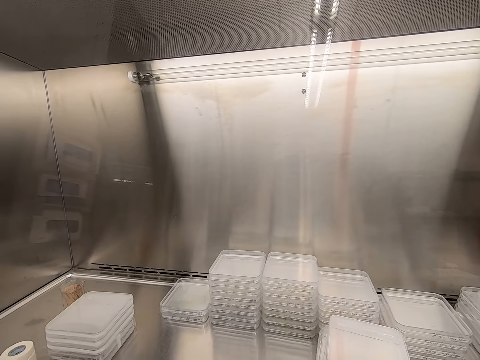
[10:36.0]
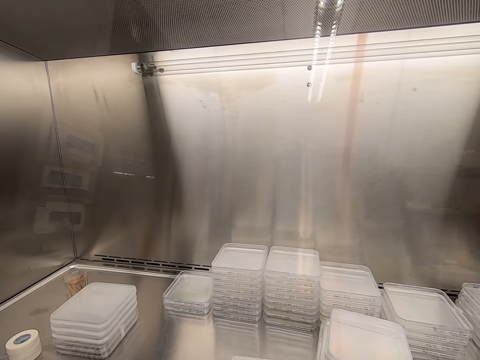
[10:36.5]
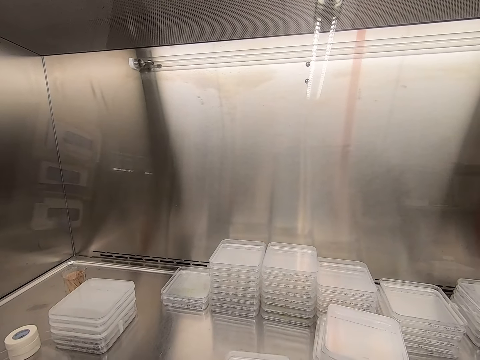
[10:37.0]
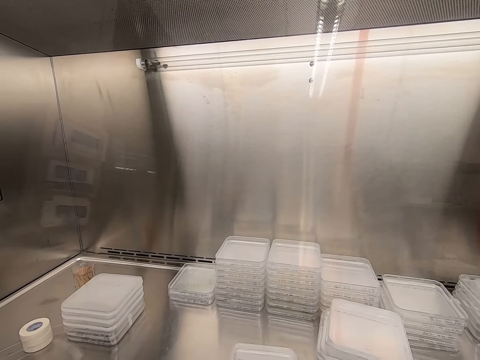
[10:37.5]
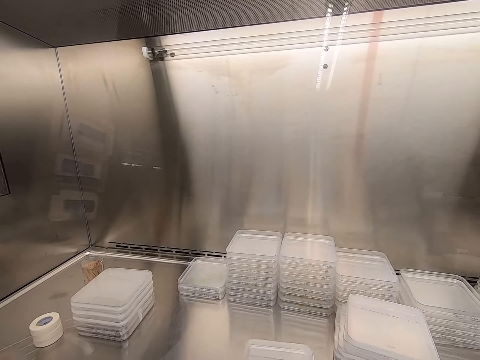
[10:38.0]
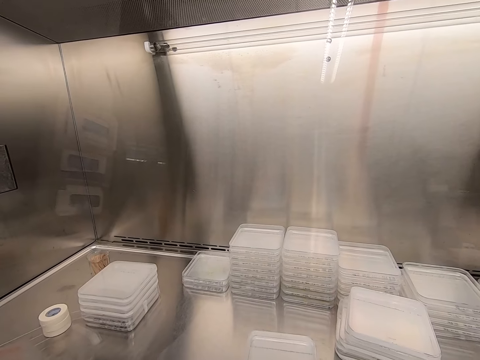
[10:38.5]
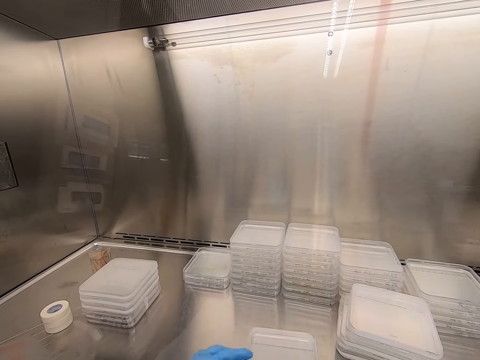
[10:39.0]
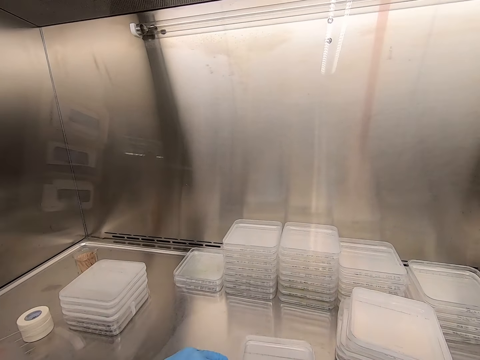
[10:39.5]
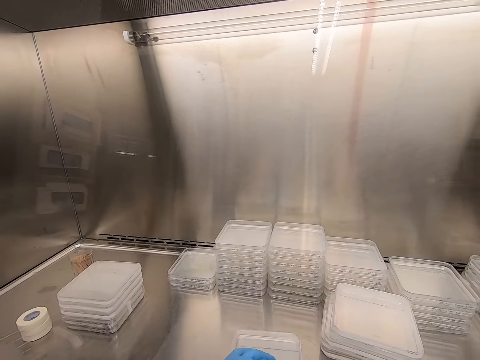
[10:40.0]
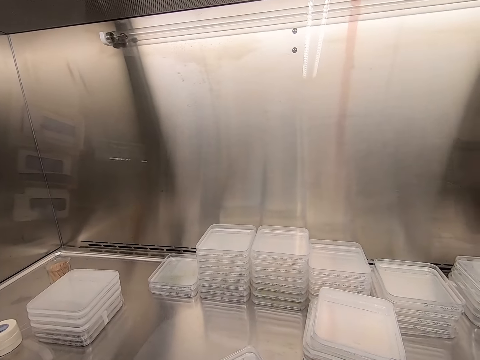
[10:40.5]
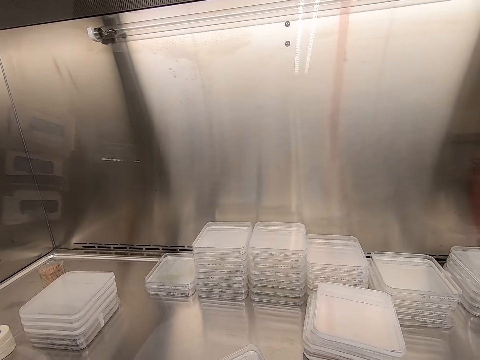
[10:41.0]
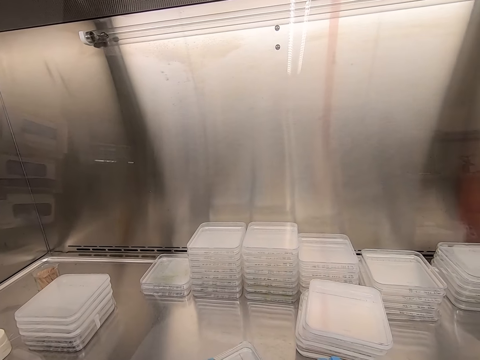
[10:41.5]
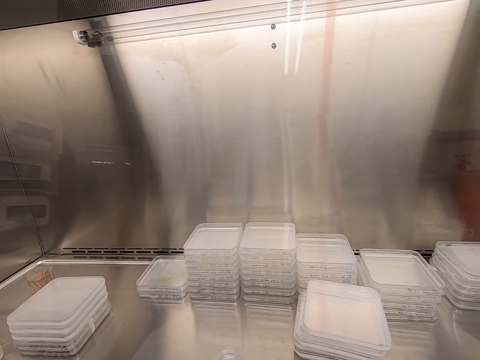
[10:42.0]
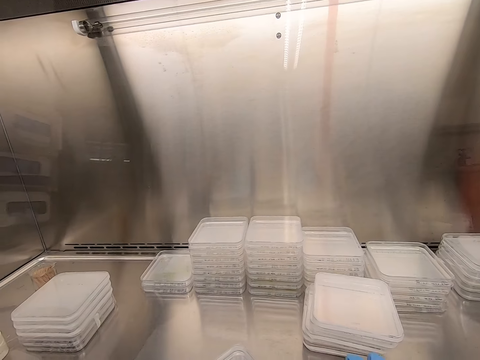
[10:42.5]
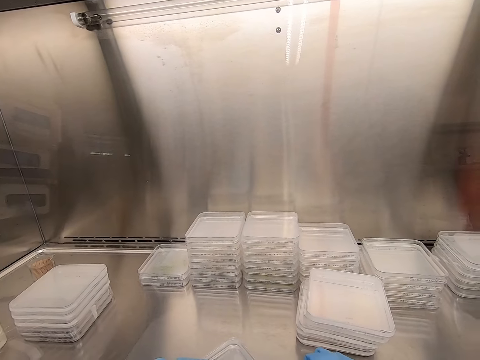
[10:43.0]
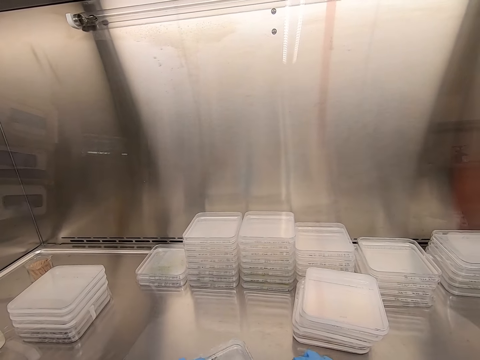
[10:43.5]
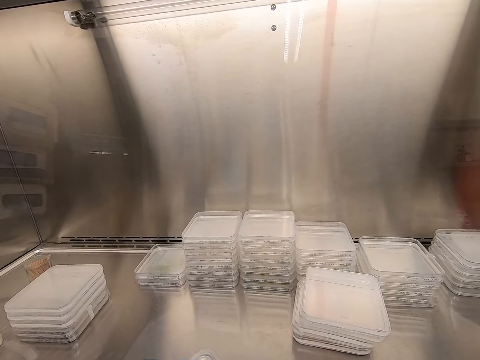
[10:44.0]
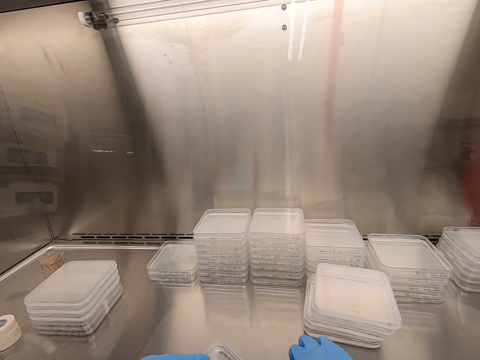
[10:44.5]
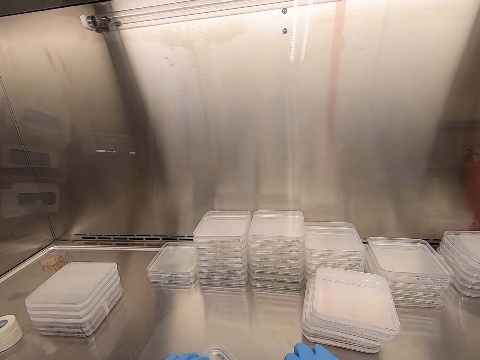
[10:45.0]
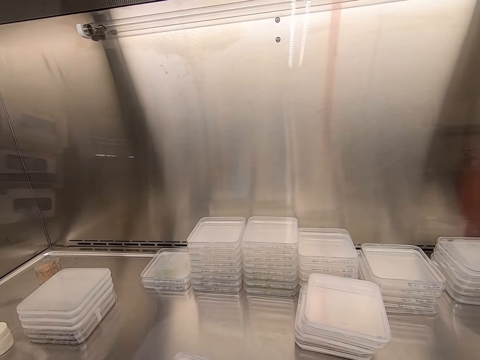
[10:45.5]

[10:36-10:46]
The camera wearer seals a container. They seal the plastic lid with cello tape.

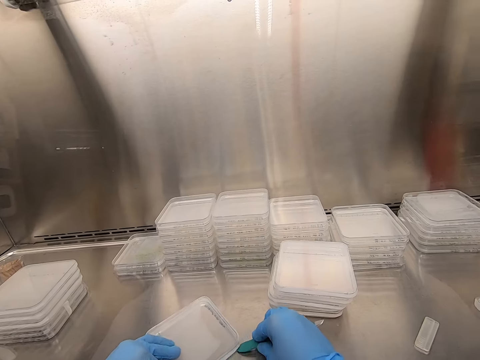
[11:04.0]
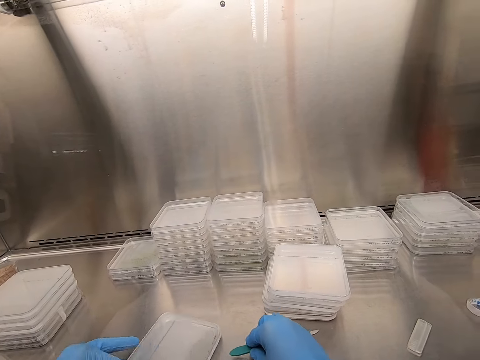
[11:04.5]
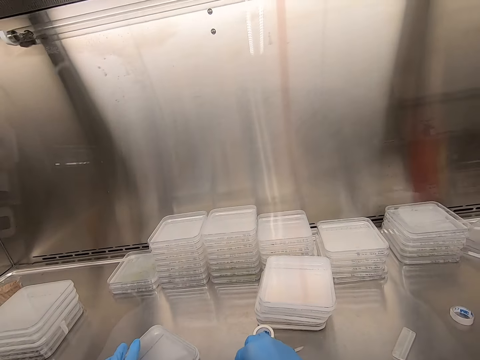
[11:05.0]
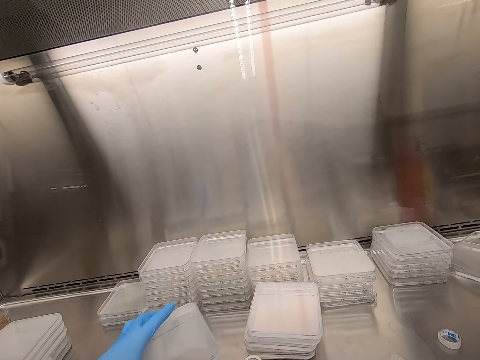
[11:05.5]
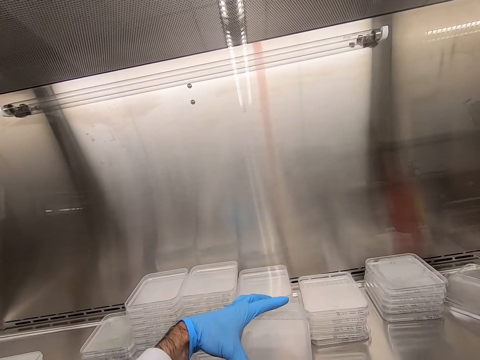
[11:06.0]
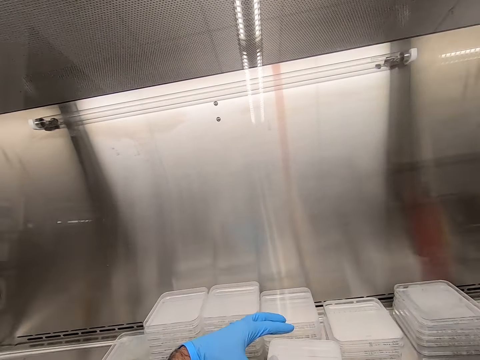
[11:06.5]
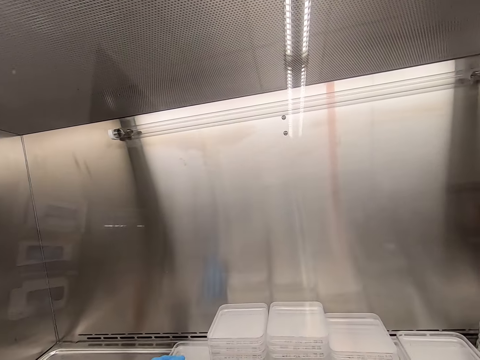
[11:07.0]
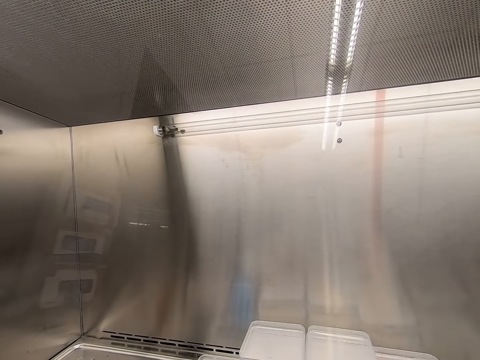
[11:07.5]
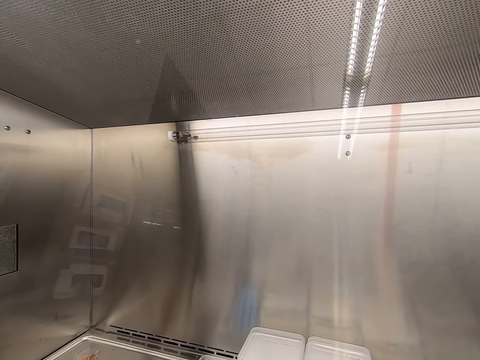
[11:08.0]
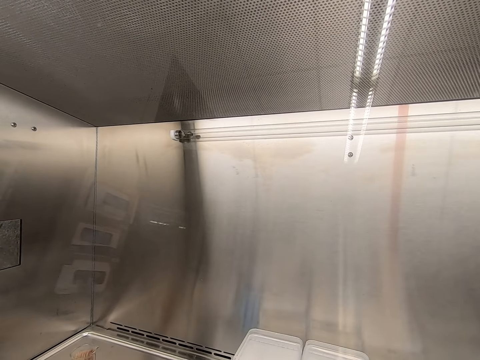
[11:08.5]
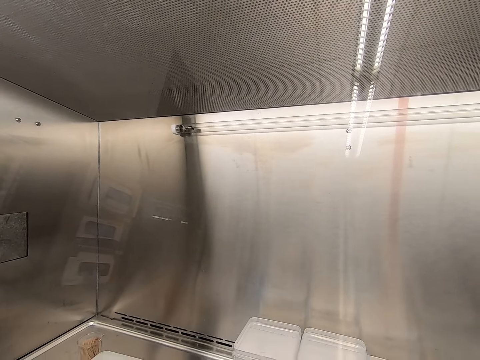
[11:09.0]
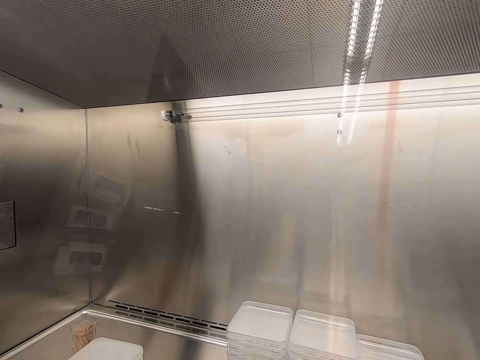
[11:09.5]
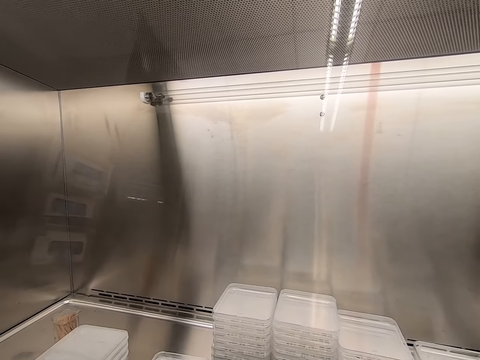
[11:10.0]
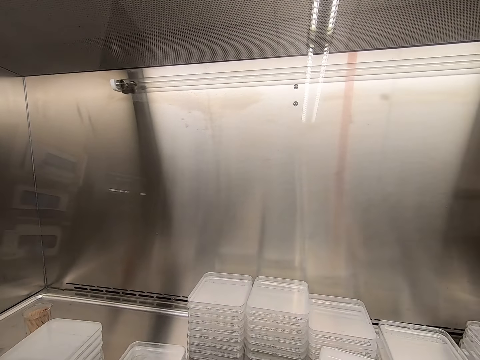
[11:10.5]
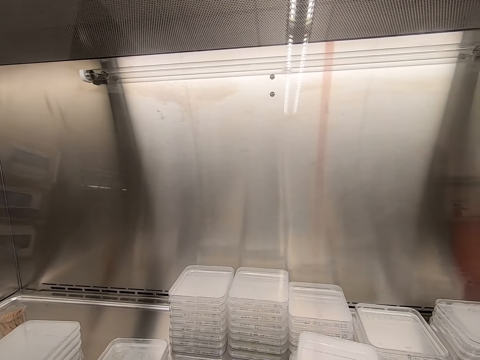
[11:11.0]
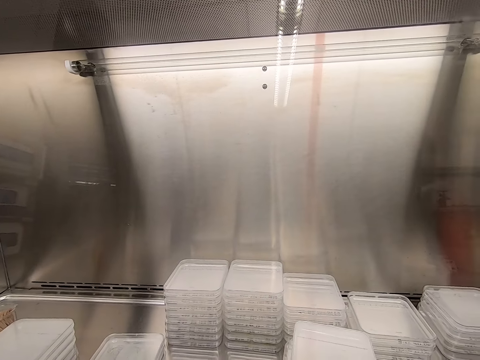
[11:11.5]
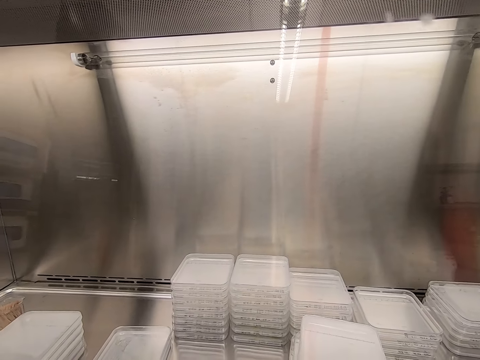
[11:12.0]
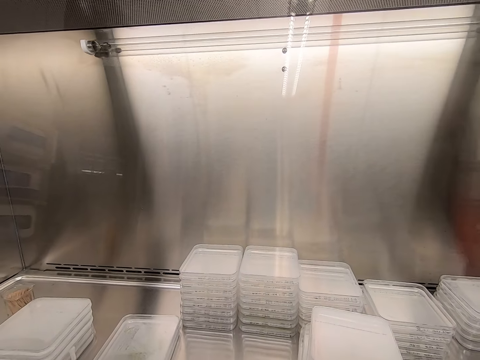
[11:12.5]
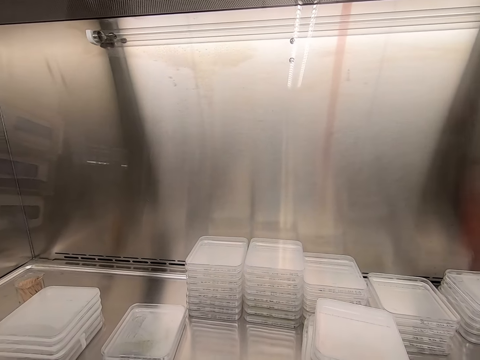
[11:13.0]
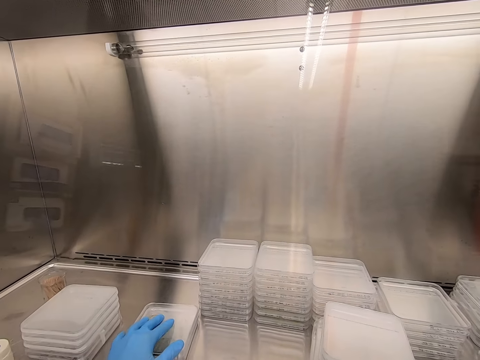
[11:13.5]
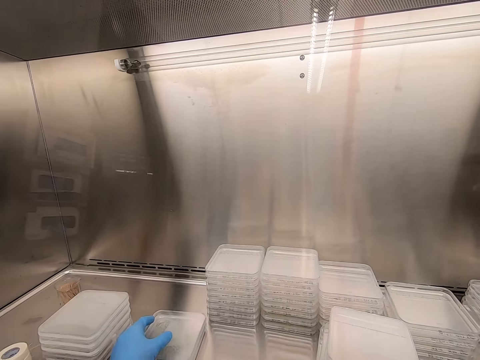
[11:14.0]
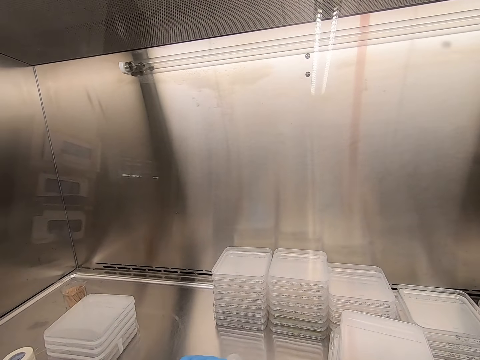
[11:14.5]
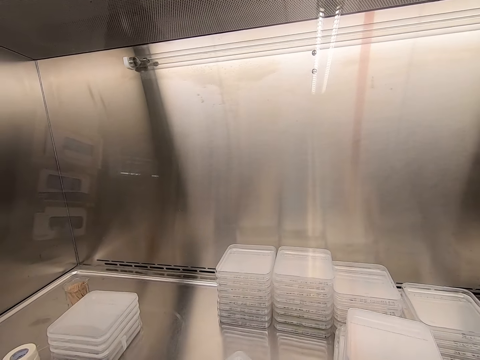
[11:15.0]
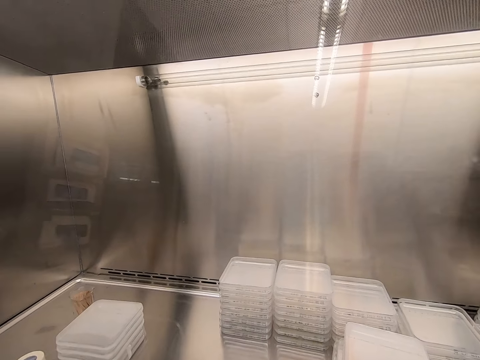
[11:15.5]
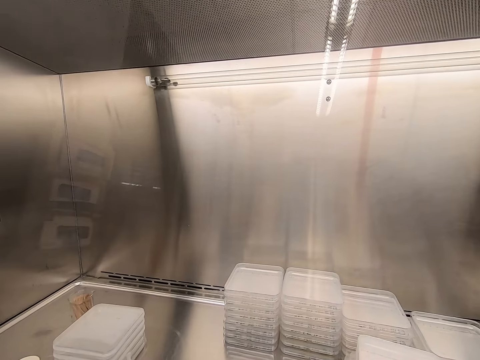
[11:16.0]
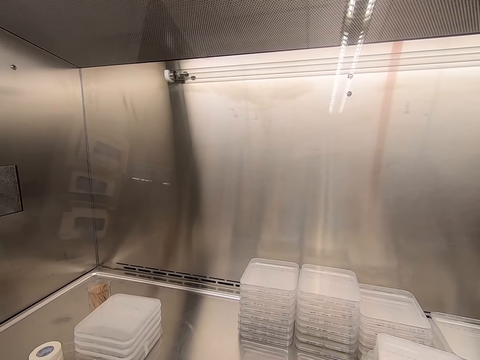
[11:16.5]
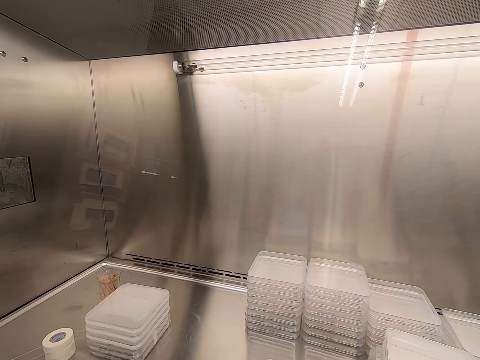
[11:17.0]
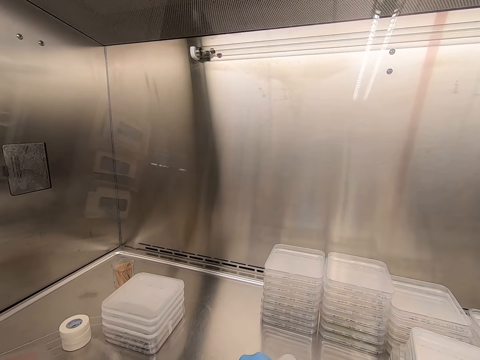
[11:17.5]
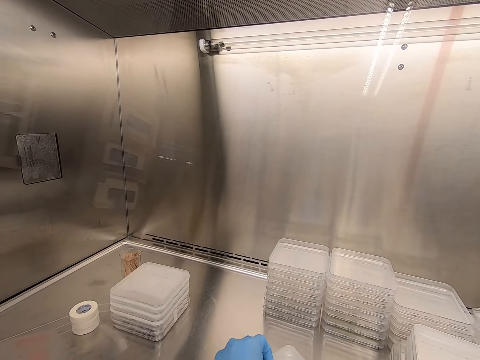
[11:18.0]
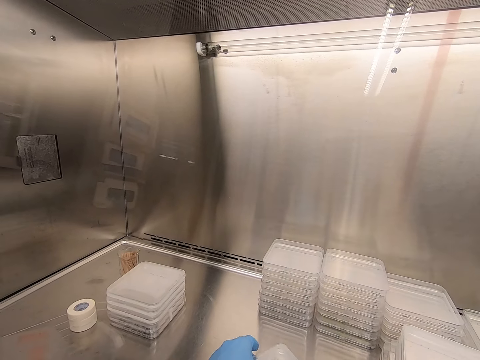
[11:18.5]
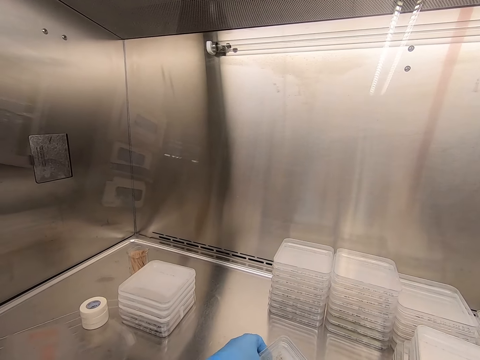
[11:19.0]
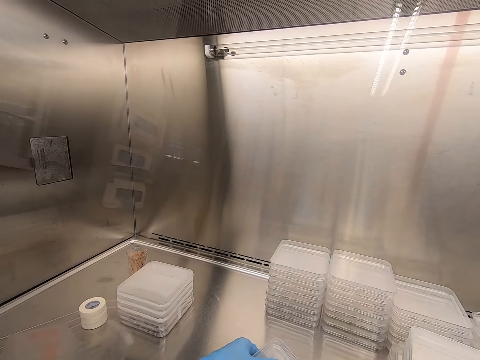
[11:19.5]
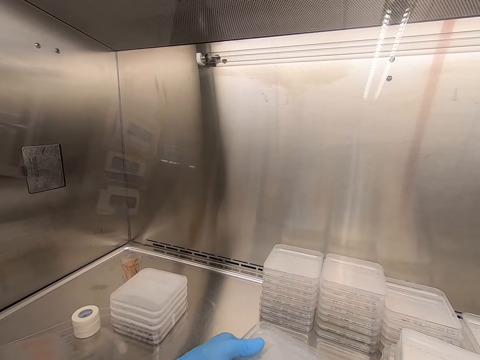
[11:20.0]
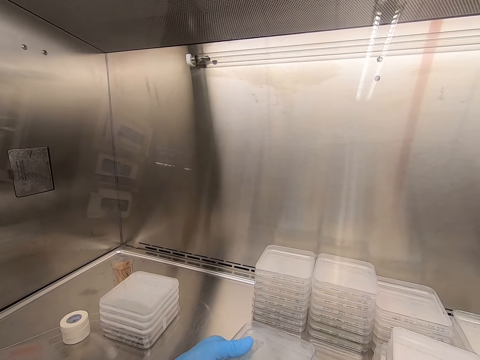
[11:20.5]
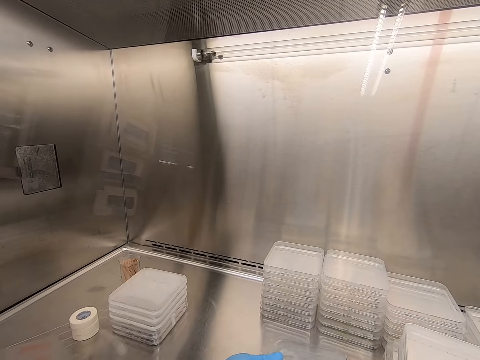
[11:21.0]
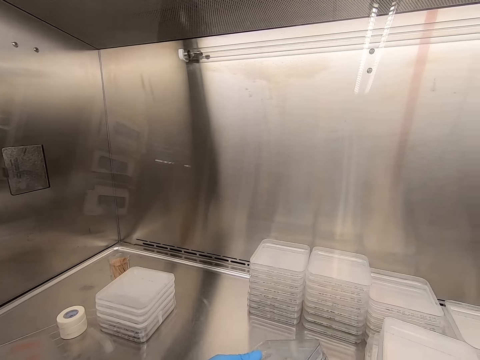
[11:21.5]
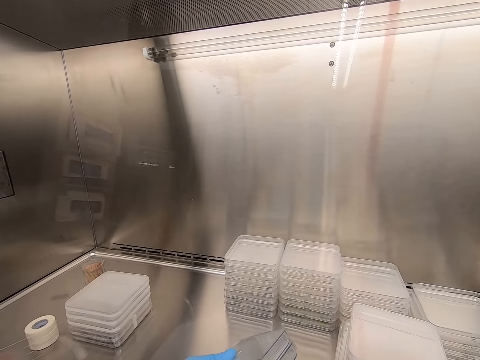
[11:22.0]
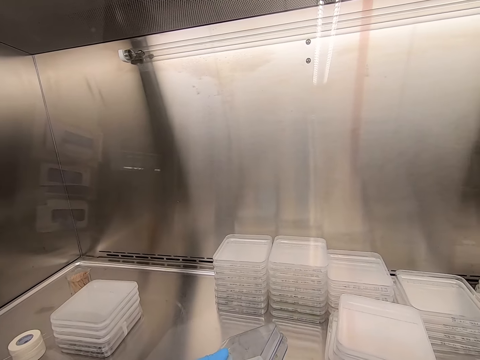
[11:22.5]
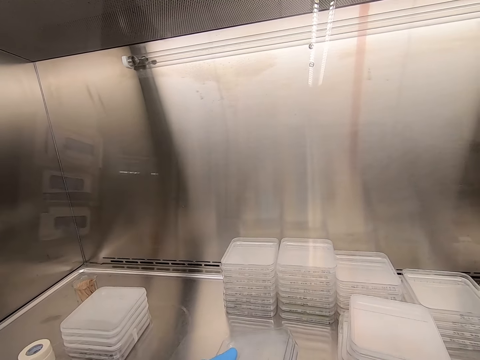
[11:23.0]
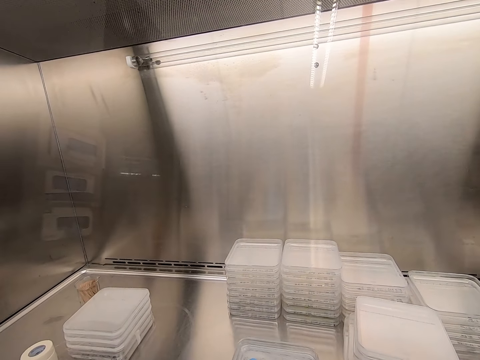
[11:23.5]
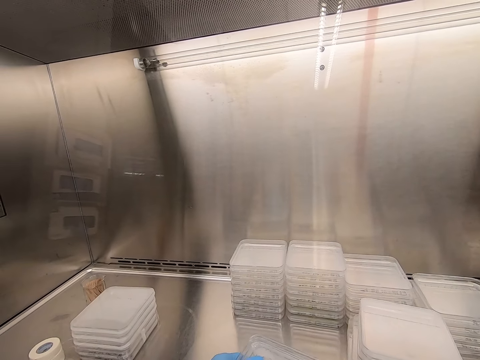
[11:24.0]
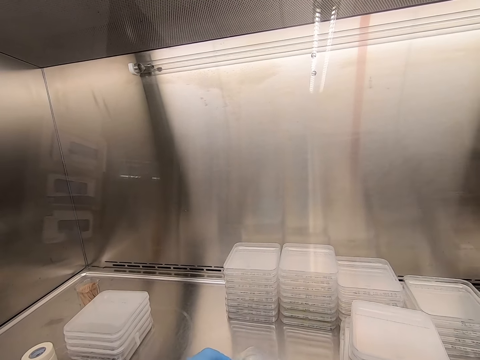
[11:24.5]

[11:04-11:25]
The camera wearer puts the lid on top of other lids. They seal the plastic lid with cello tape.
